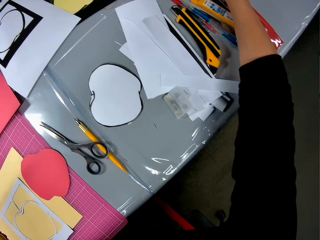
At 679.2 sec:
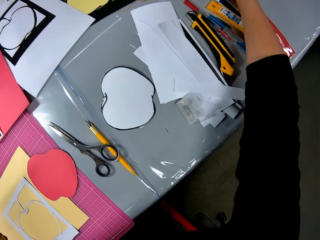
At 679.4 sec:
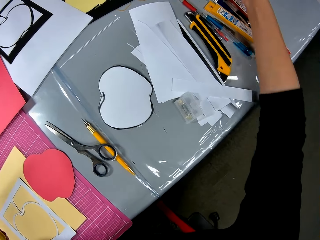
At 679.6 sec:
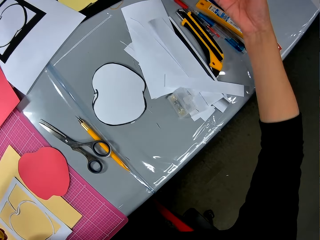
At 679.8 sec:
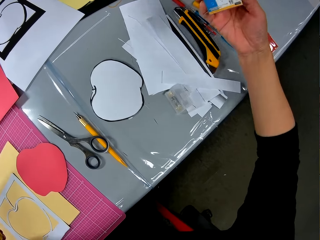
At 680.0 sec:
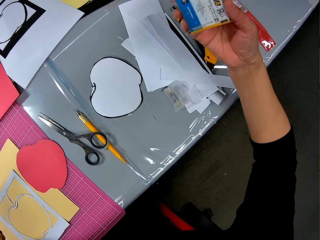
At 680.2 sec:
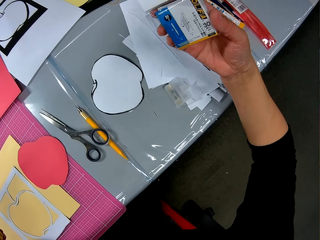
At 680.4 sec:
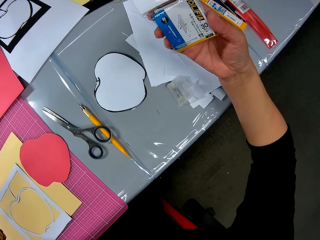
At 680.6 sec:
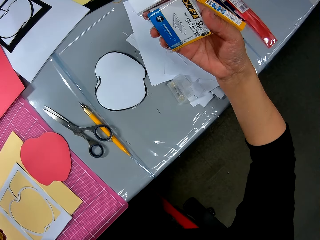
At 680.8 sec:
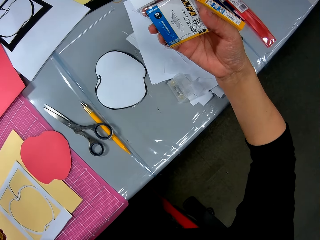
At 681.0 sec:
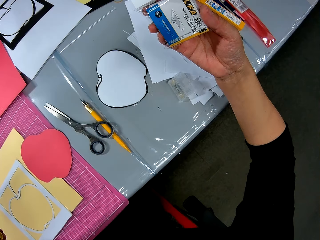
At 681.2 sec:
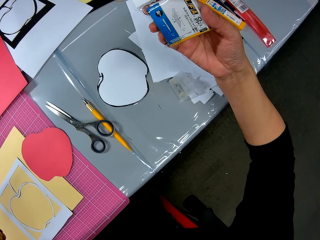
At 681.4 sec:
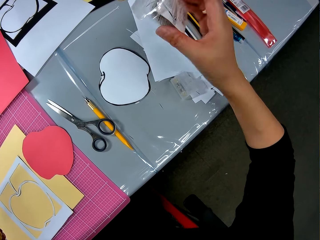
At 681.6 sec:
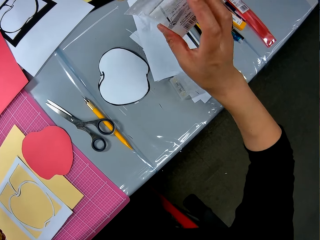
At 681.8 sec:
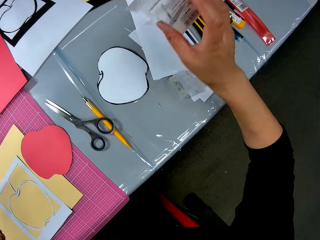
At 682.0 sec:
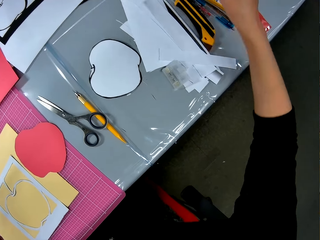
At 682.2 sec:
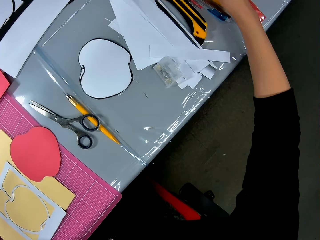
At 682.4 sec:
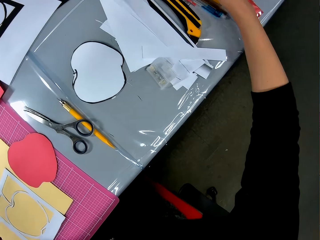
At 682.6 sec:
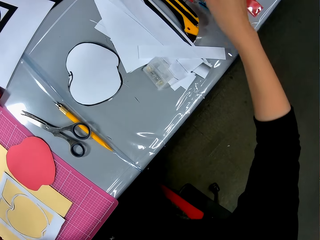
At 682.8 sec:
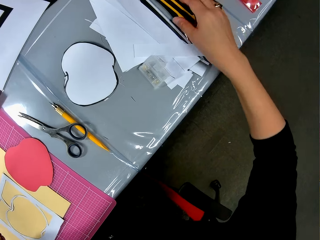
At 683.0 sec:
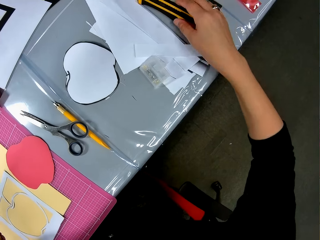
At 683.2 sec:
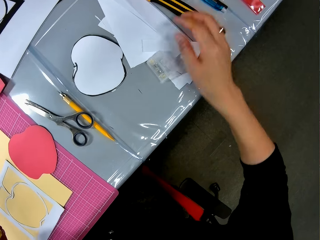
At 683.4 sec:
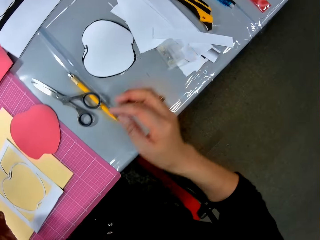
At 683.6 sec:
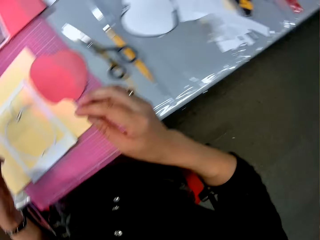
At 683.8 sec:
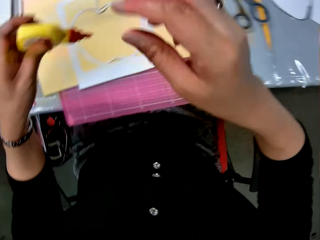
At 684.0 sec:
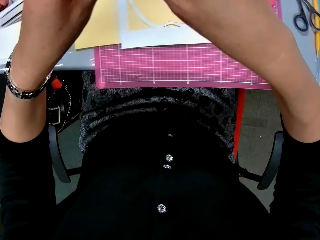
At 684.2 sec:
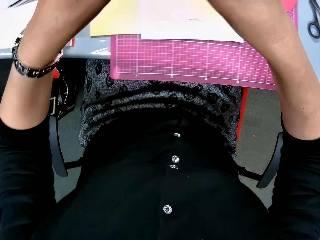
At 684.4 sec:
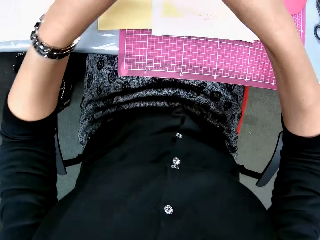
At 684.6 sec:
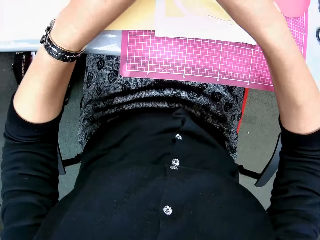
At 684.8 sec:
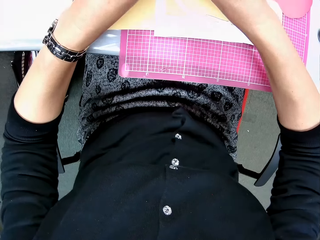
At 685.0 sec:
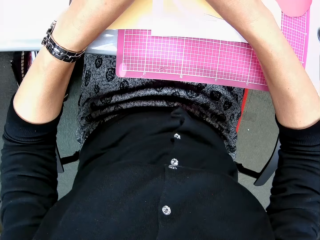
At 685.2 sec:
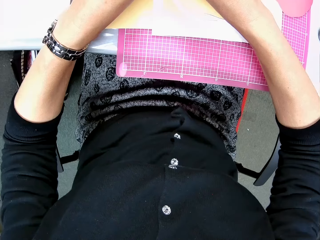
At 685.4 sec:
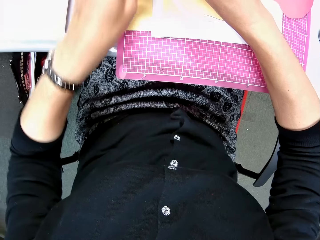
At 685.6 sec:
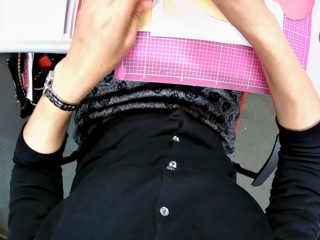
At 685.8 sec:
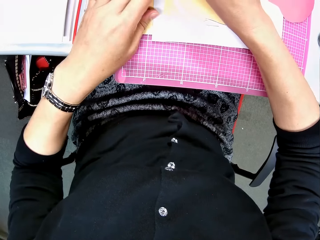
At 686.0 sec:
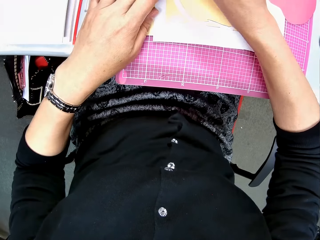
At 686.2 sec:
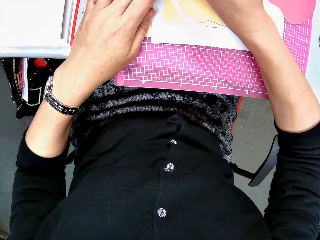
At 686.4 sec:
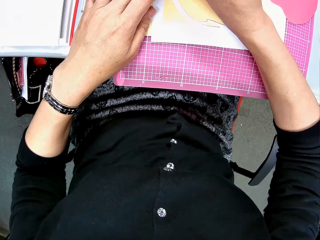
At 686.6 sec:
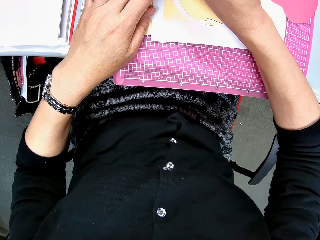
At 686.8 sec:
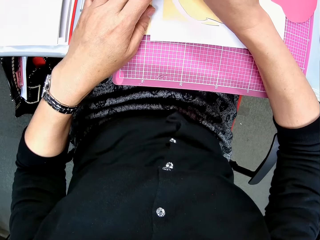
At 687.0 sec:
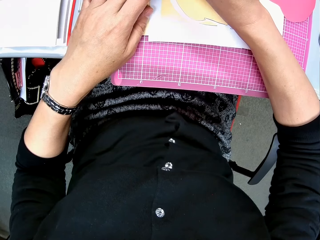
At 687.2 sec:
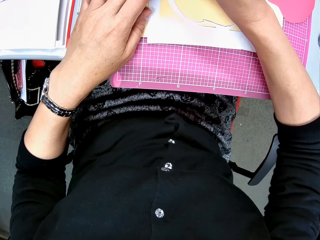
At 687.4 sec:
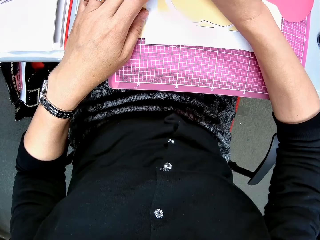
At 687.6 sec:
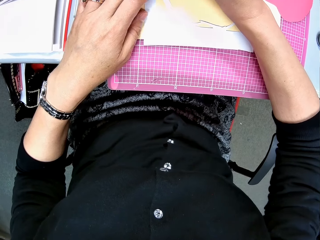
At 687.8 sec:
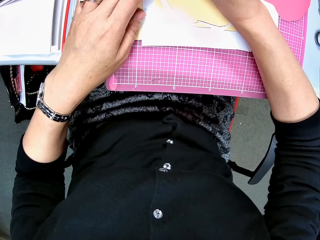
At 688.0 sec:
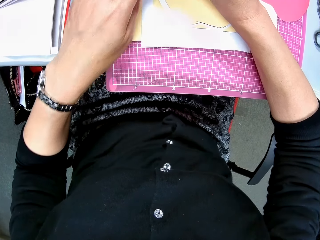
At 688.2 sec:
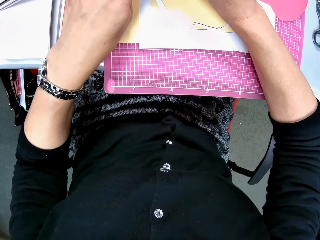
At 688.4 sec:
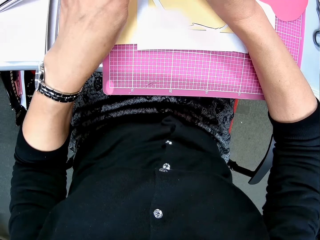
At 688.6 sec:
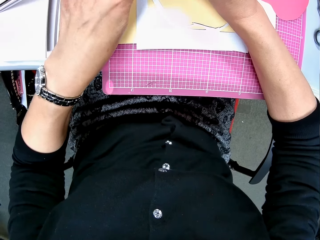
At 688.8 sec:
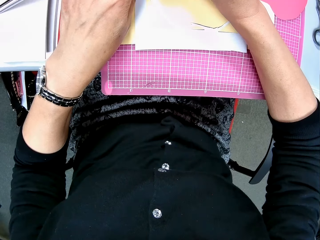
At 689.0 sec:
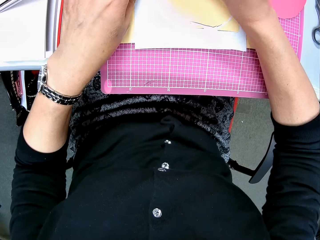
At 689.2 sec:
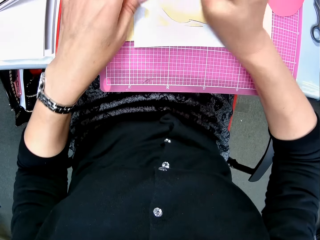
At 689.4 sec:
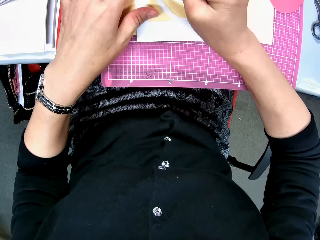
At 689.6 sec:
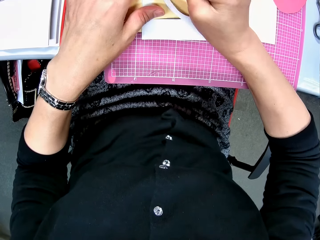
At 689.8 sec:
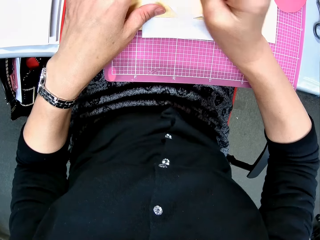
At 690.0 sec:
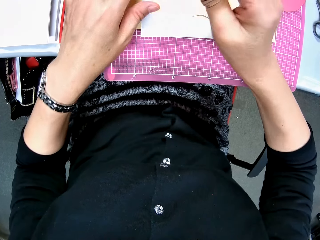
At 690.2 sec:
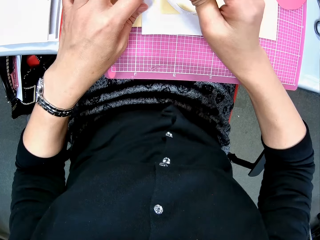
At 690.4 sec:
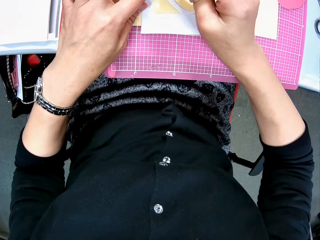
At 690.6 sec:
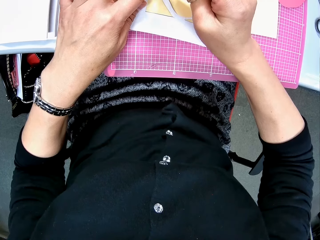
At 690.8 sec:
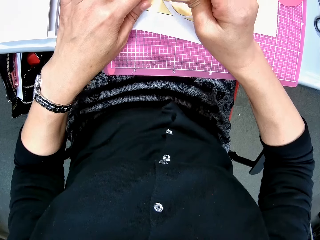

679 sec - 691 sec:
The camera wearer moves her hand towards her and looks at the packet of sticky notes. She turns the packet of sticky notes. She moves her hand forwards and places the sticky notes on the table. She moves her hand towards her and holds the board cutter with her hand. She moves her hand towards her. She continues to apply glue to the white paper craft or paperboard. She holds the glue bottle with both her hands and lowers her hand towards the paperboard. She moves her hand backwards and applies glue on the paperboard. She moves her hand forwards and applies glue on the paperboard.

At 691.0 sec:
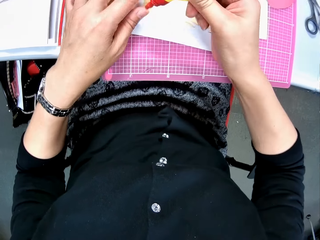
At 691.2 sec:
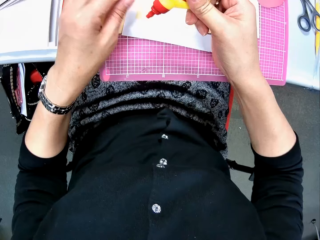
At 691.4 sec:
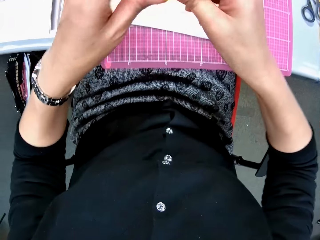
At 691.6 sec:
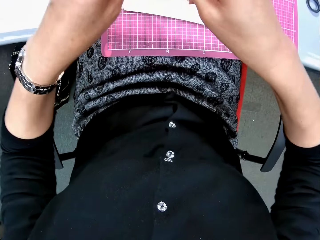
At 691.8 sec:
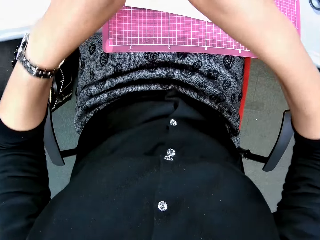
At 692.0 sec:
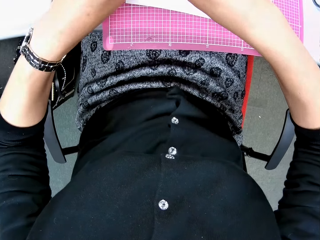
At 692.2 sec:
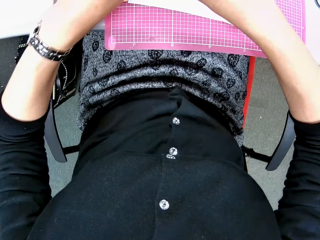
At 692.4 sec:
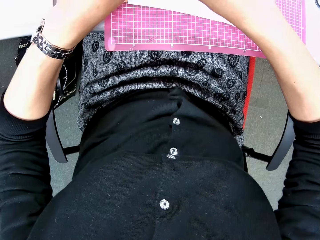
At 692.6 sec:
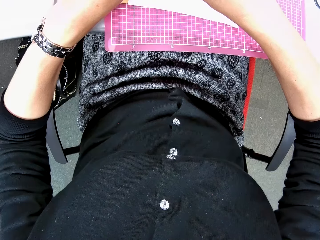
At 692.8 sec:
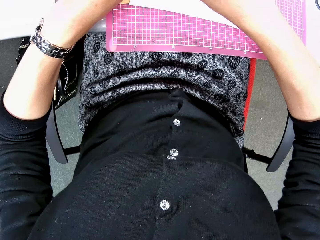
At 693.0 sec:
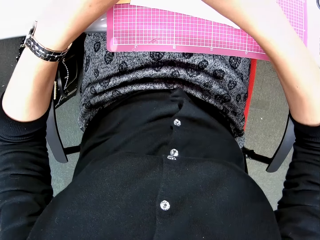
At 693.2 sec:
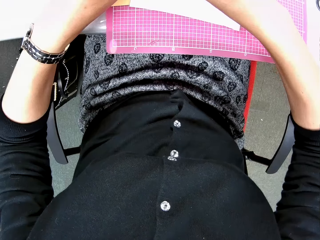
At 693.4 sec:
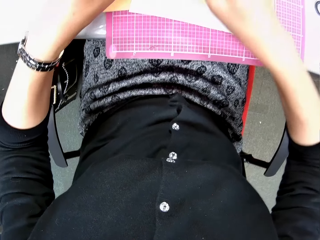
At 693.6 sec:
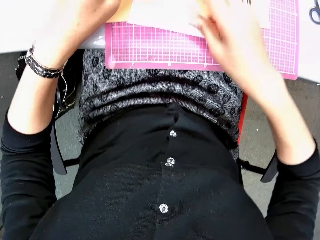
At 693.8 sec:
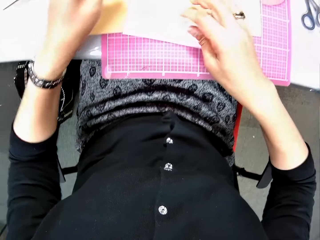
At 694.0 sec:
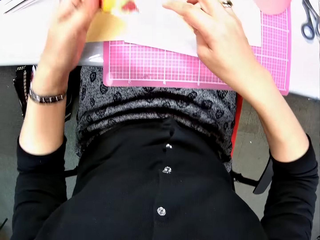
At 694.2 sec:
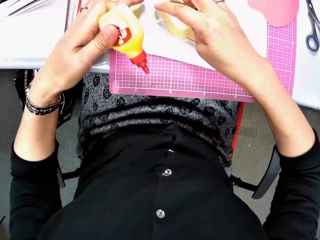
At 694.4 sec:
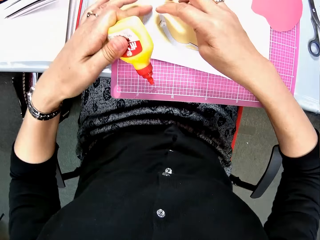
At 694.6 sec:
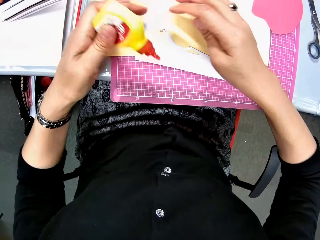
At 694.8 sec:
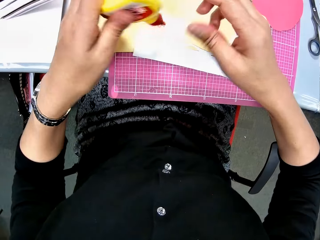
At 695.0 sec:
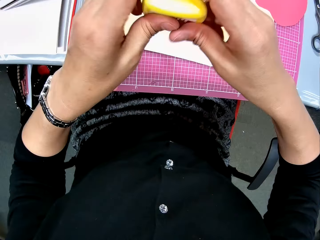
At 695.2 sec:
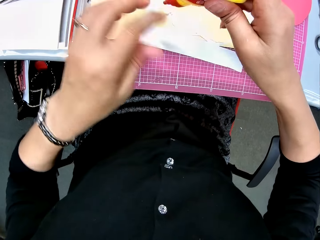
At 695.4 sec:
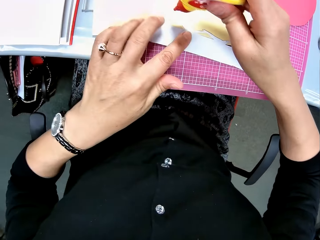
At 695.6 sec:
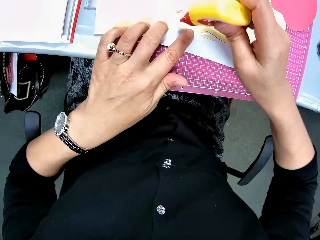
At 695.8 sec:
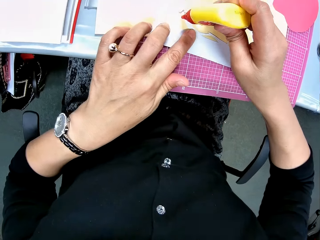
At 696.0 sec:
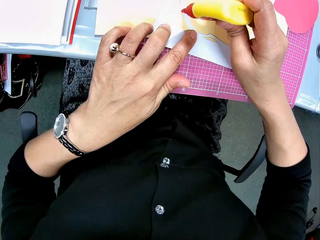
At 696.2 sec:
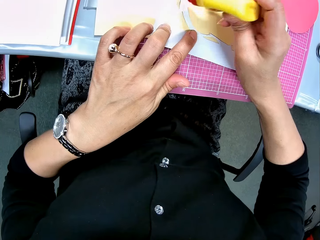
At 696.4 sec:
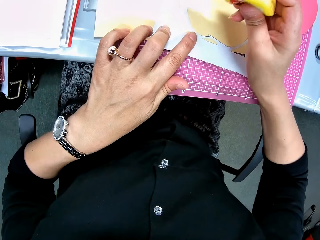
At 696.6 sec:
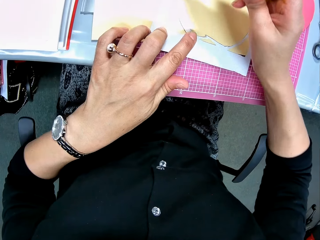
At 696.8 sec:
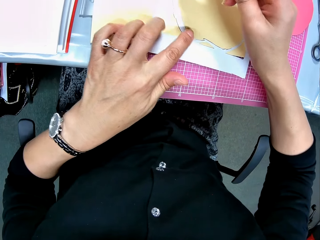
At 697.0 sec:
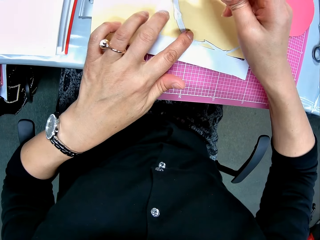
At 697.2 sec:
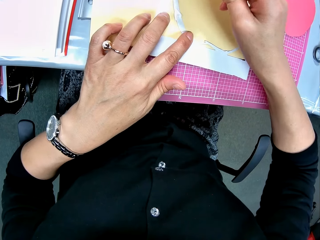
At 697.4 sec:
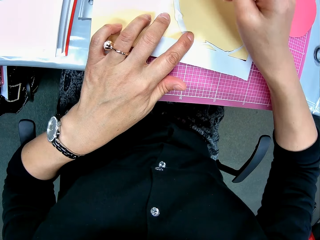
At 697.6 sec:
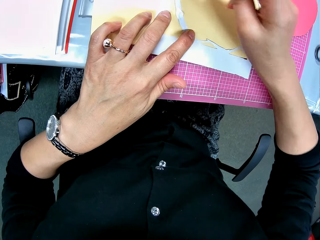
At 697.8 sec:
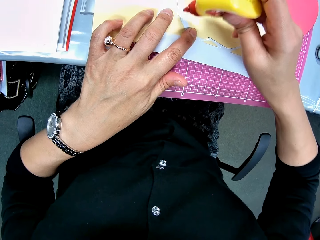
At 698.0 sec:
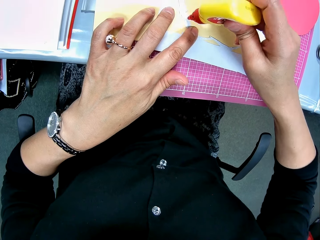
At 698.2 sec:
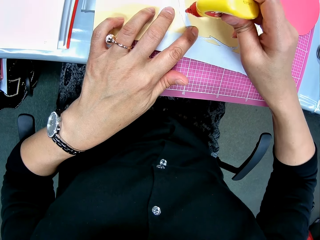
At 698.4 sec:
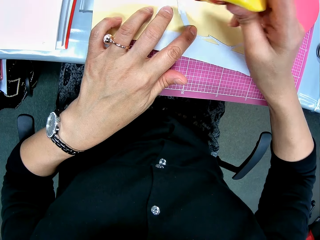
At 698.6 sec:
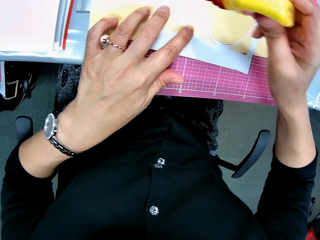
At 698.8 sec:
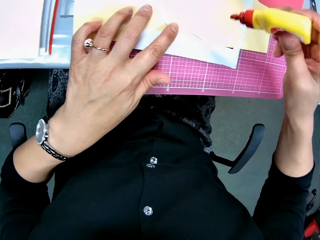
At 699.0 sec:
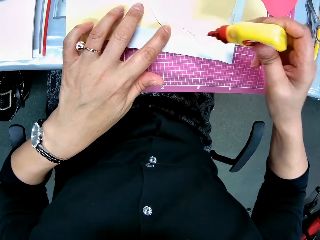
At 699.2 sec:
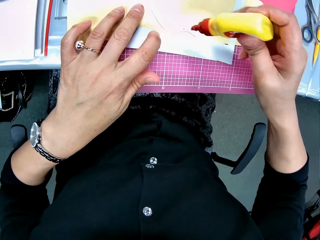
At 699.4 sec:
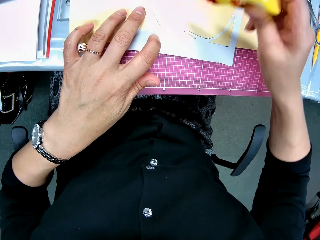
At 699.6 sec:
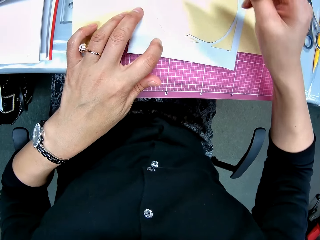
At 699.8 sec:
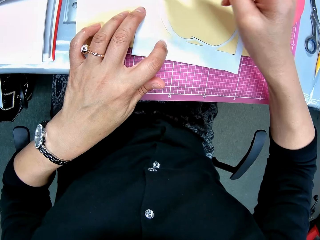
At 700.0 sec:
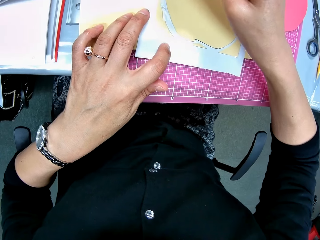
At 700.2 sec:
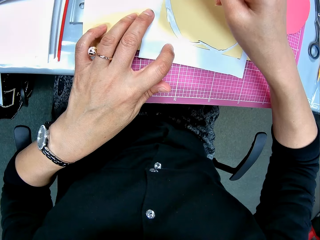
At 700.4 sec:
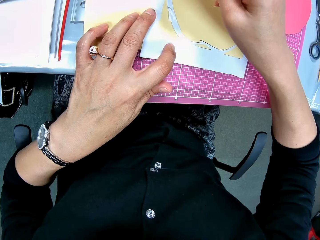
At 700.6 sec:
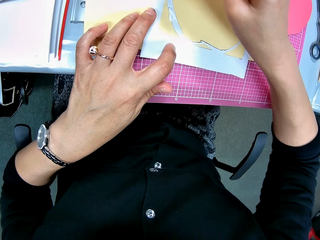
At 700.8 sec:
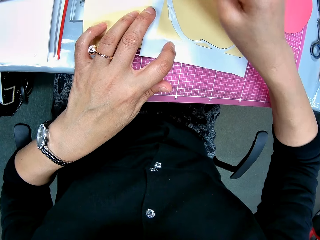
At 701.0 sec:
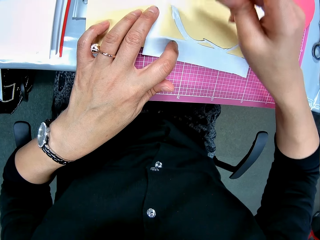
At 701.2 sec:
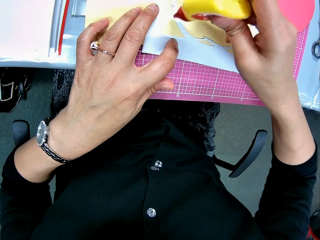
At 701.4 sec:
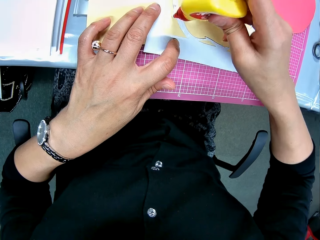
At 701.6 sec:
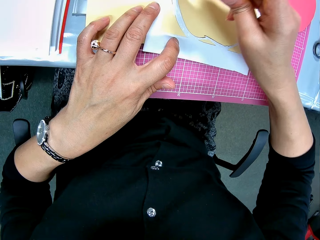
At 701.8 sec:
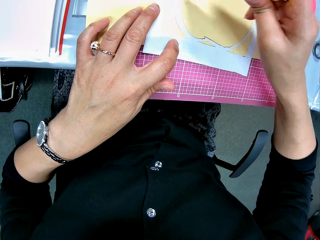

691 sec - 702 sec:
The camera wearer presses the glue container. She lifts up her hand, holds the glue bottle with both her hands, lowers her hands and applies glue on the paperboard. She moves her hand towards her. She touches the white paper craft. She holds the glue container in her left hand. She touches the white paper craft. She switches the glue container from her left hand to her right hand. She holds the glue bottle with both her hands, lets go of the glue bottle, lowers her hand and holds the paperboard with her other hand. She continues to apply glue to the white paper craft. She raises her hand, lowers her hand, moves her hand forwards and applies glue on the paperboard.
